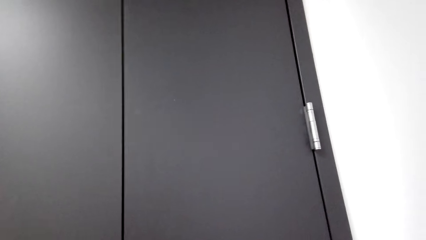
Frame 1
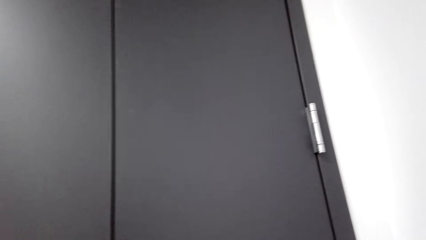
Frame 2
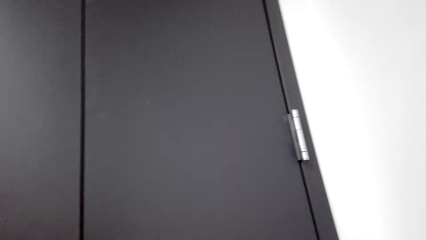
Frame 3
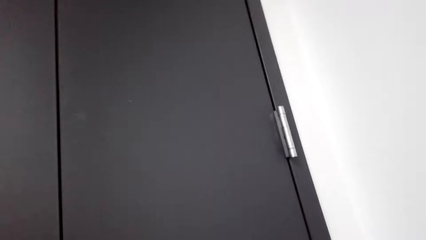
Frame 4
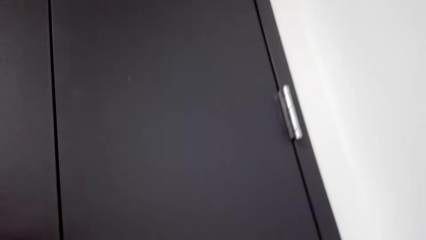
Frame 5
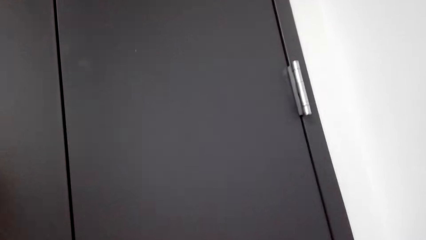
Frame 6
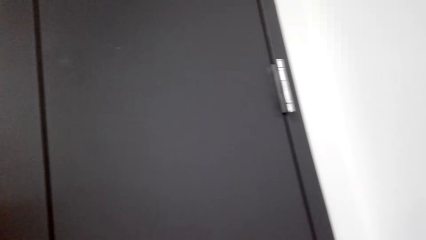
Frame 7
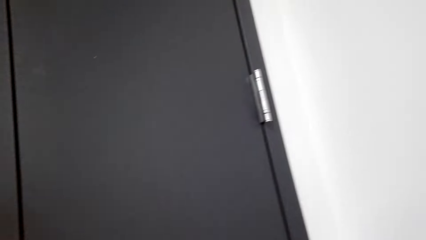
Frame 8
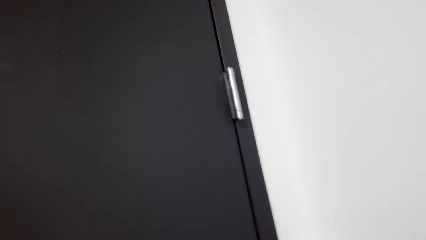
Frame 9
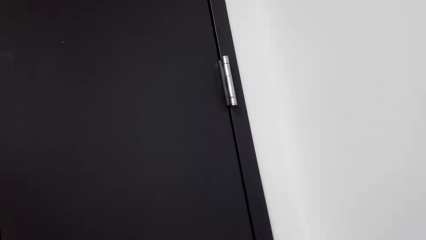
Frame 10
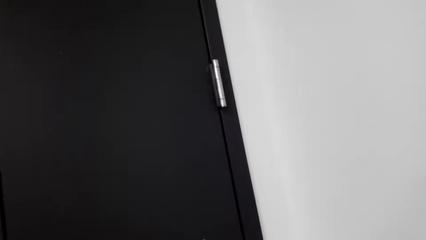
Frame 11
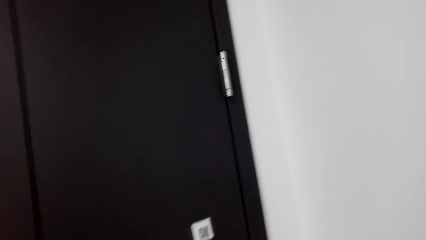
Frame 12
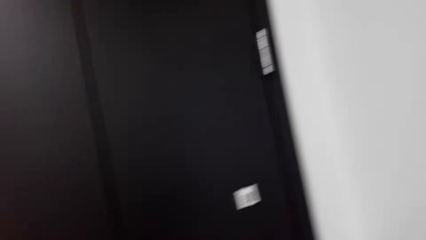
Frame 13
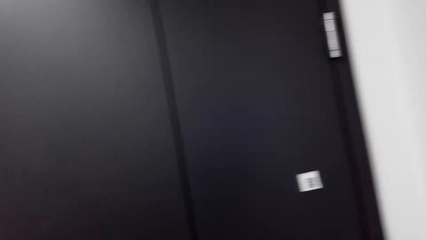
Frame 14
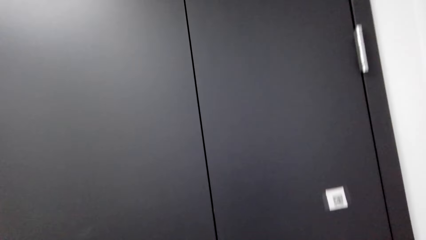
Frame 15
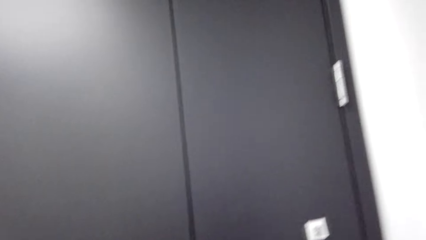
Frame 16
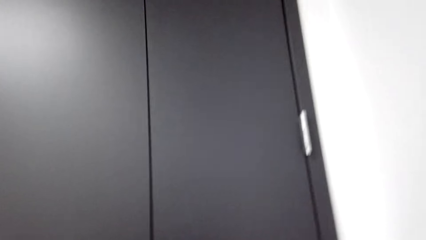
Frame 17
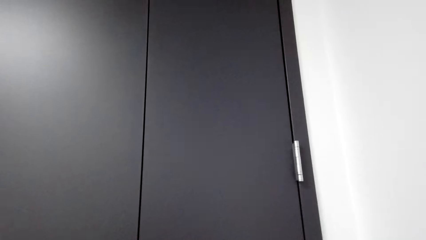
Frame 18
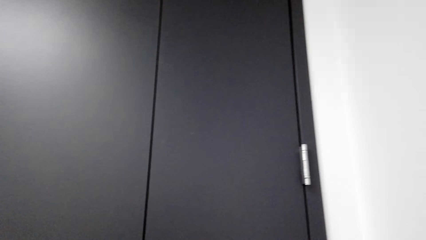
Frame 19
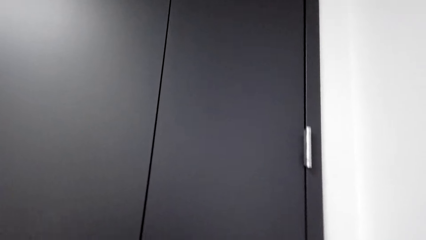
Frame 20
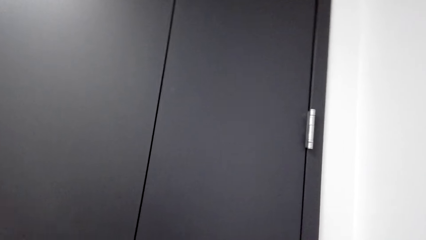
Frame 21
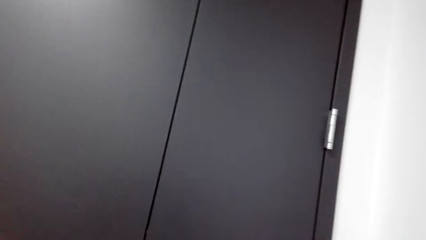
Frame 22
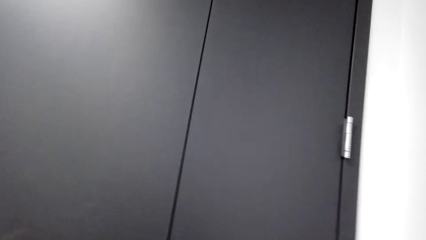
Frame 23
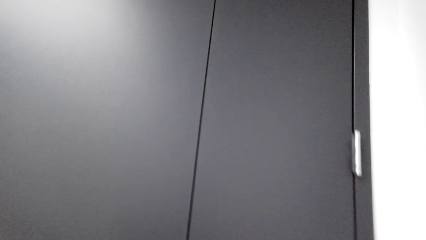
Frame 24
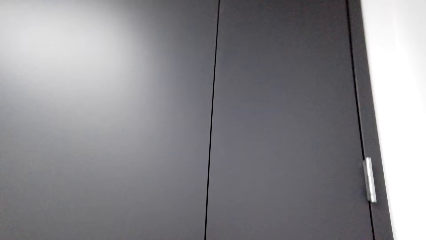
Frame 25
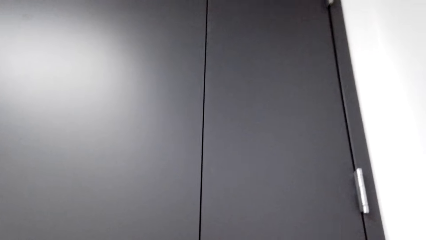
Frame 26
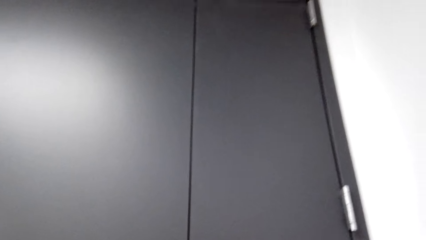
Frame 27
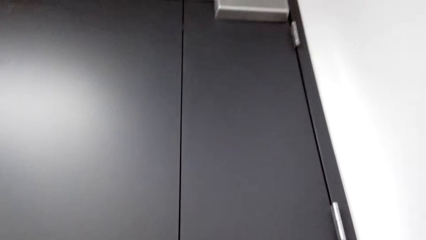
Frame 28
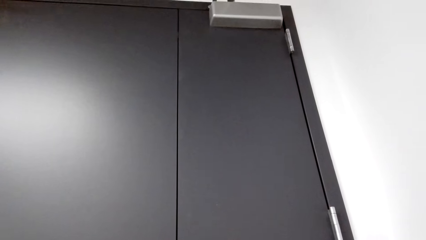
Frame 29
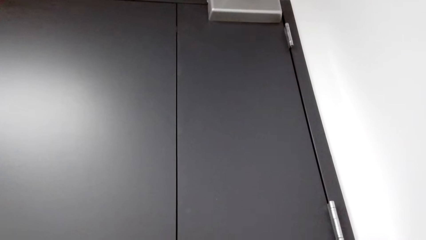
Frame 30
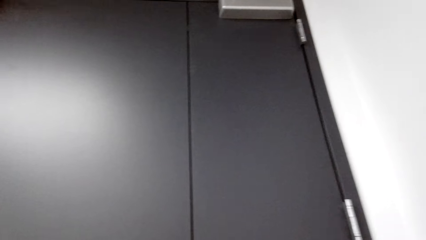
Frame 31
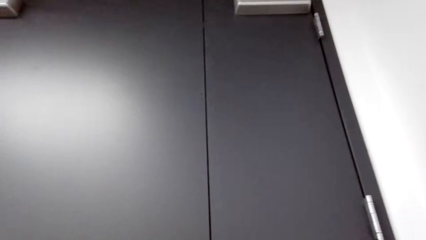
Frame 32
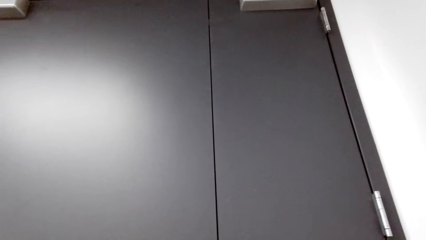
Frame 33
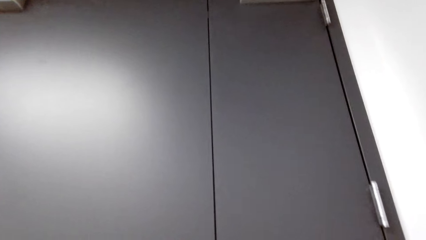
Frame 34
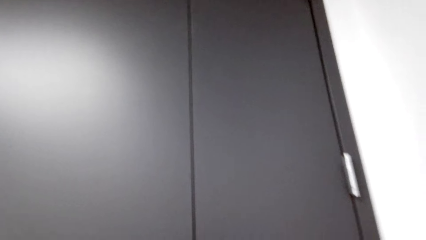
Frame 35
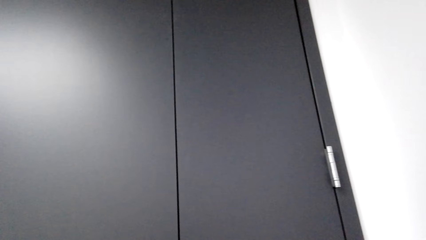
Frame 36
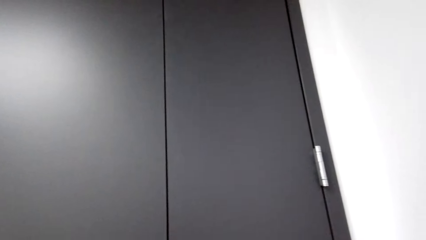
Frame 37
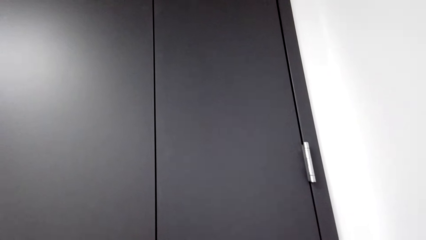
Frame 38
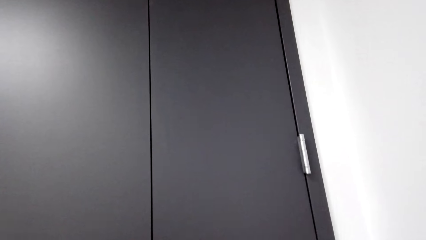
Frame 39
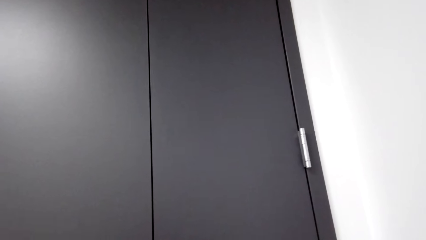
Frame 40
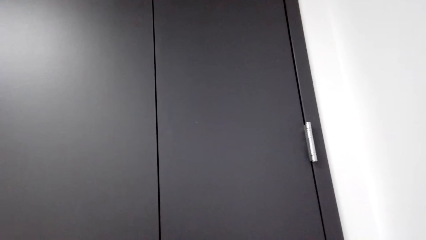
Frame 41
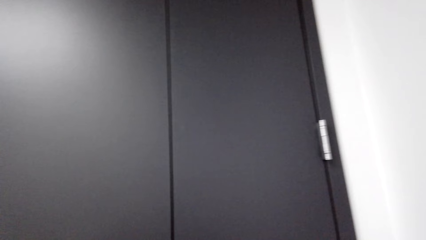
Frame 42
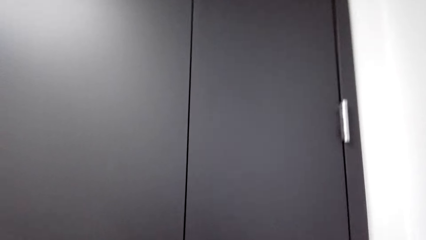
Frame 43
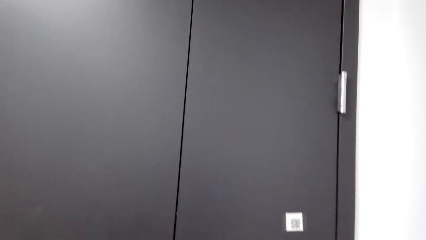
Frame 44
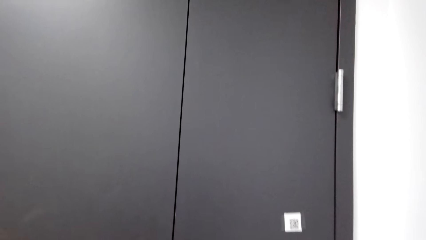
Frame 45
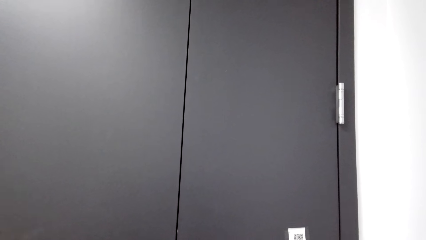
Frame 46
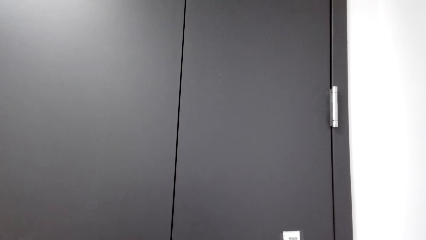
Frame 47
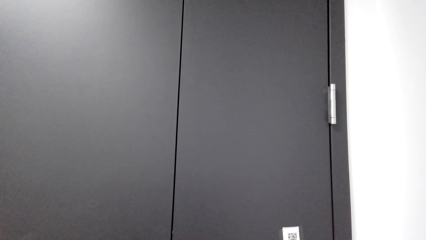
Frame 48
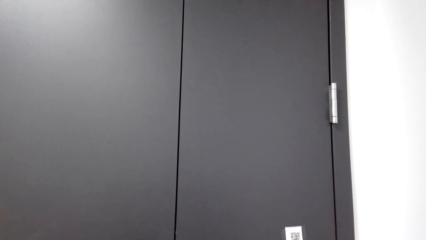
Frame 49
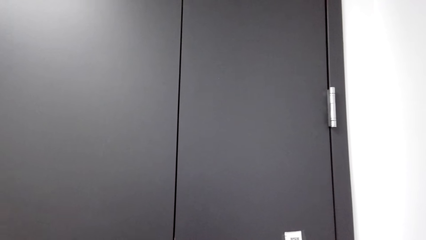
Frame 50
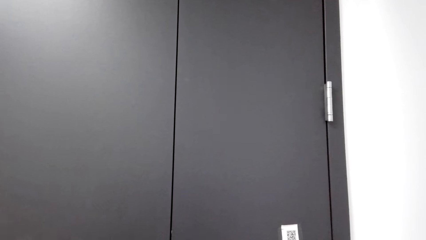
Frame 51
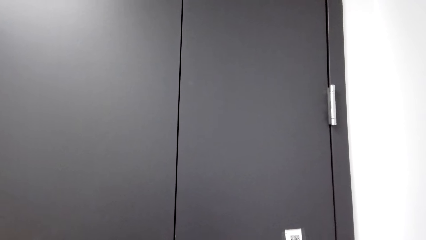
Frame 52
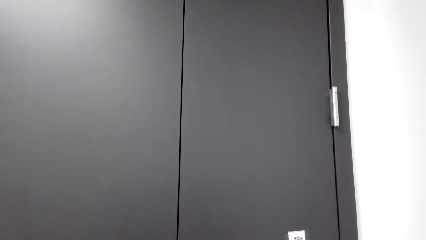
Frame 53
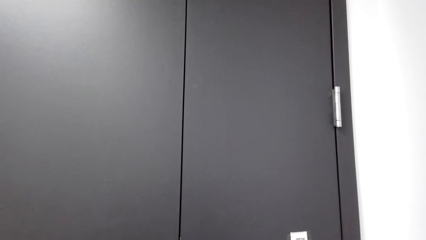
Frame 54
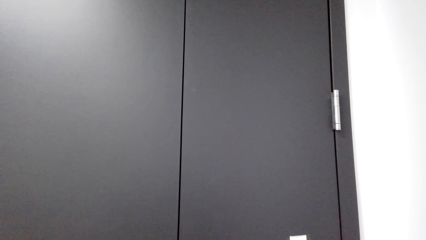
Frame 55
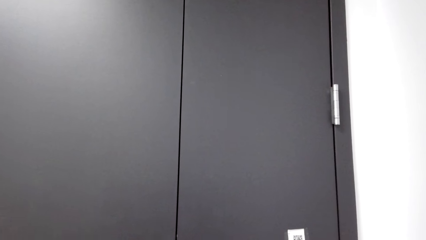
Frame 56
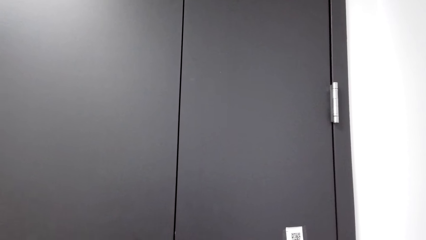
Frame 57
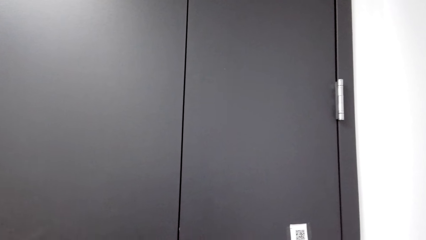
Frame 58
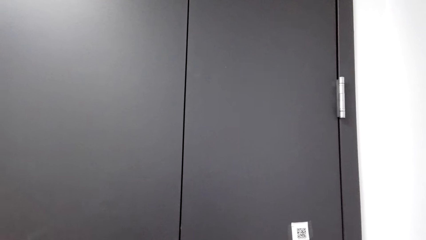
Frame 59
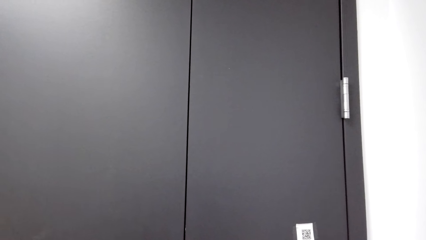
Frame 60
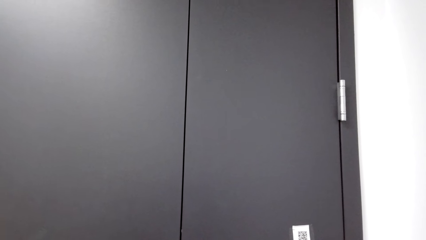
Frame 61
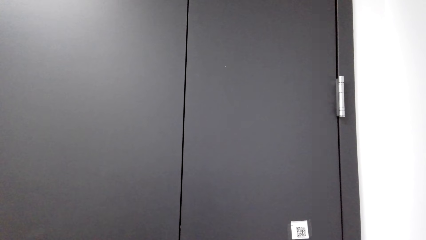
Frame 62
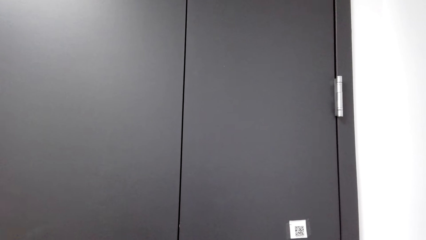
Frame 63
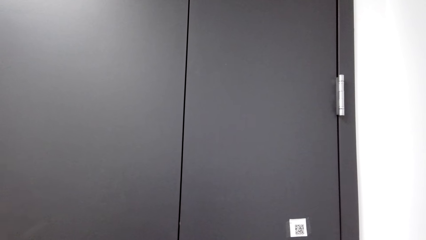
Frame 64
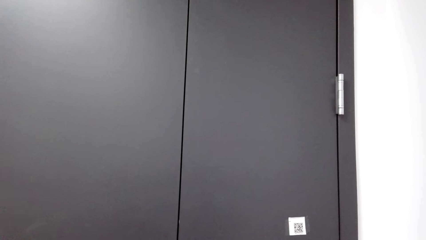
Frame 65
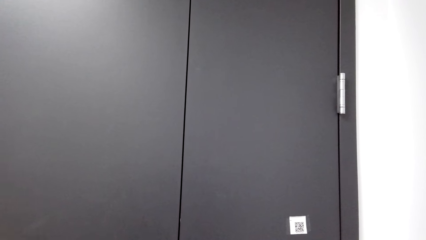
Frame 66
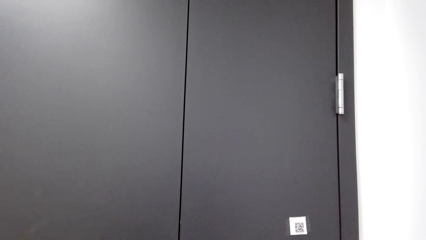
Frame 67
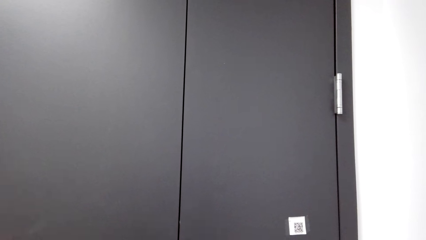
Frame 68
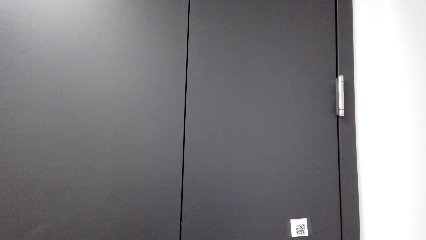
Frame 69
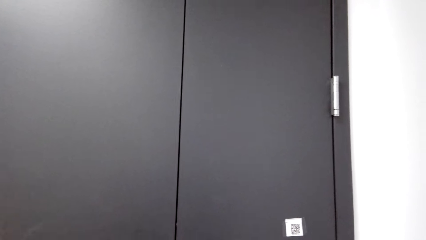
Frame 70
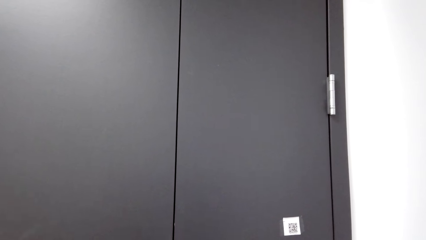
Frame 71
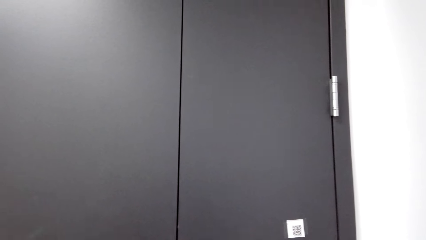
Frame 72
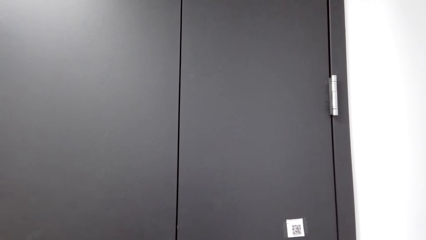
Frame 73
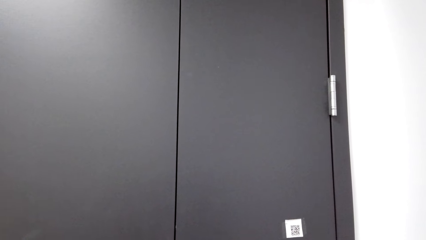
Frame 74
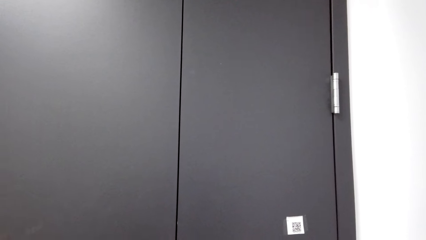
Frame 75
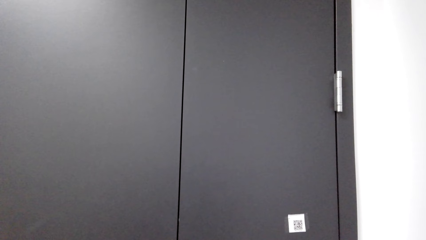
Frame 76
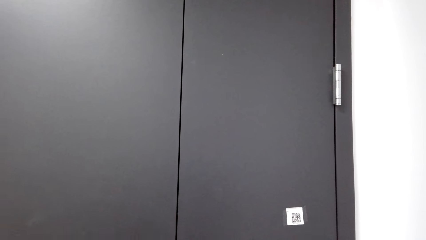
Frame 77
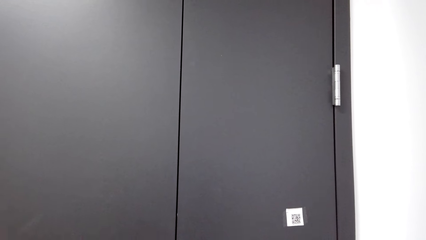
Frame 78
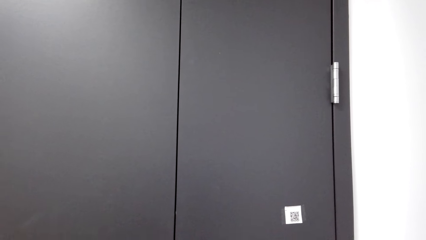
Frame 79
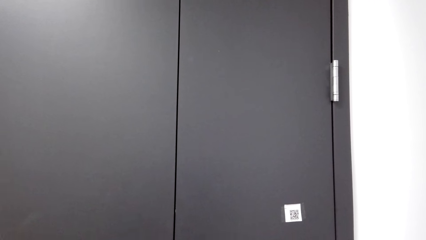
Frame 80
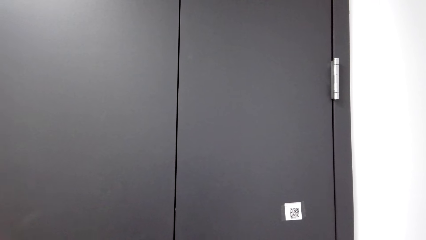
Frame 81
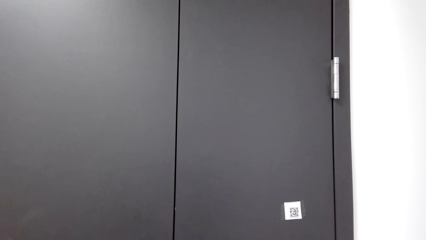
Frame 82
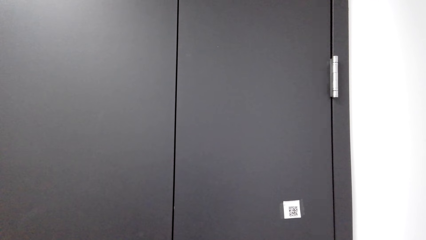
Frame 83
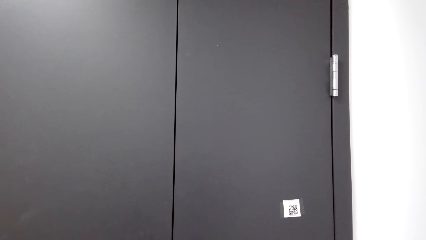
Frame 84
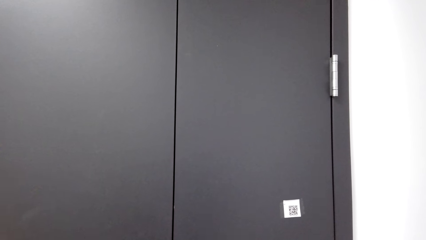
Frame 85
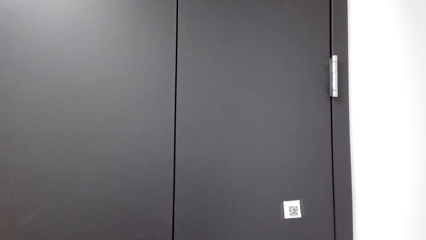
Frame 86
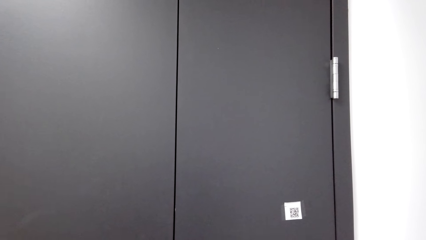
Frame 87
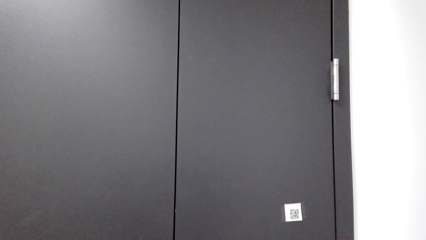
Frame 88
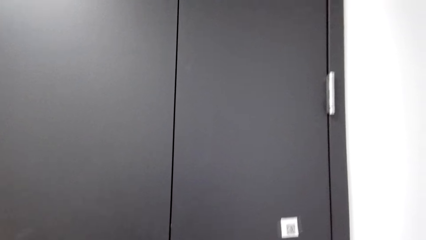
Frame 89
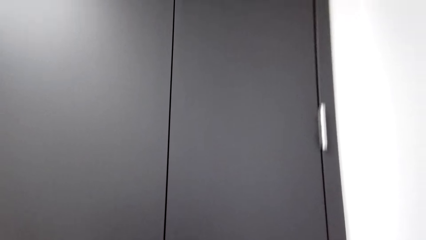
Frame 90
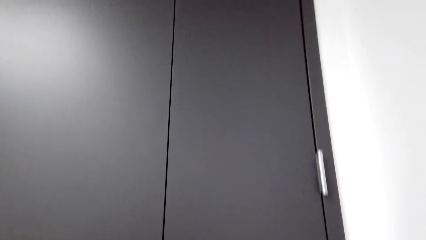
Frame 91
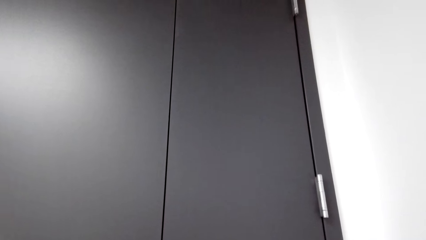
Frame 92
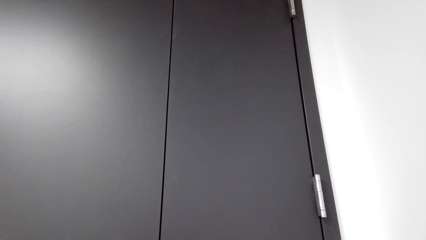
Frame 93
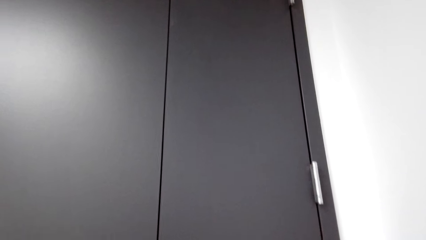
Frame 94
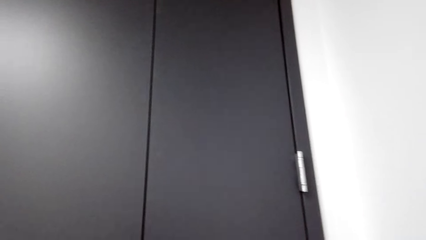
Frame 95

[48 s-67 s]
The camera wearer knocks on the door. They stand in the room.
